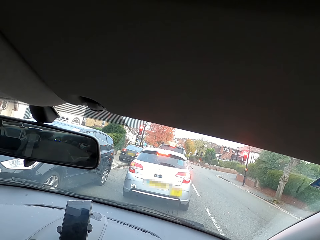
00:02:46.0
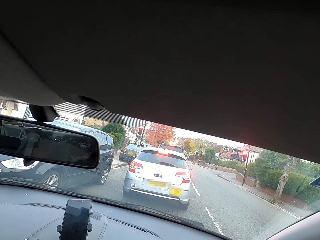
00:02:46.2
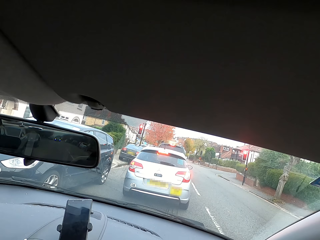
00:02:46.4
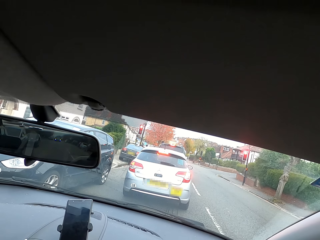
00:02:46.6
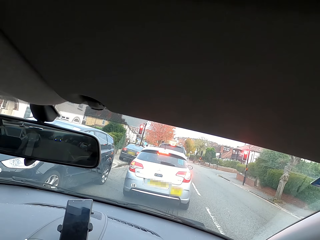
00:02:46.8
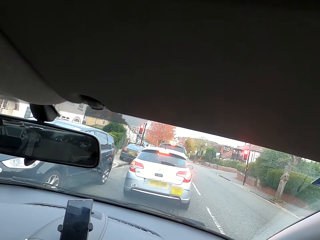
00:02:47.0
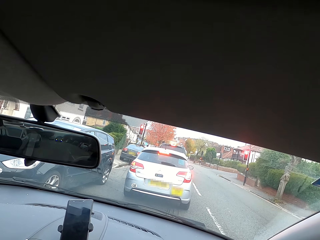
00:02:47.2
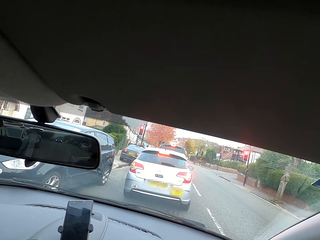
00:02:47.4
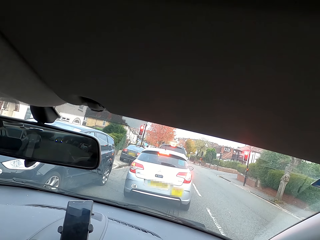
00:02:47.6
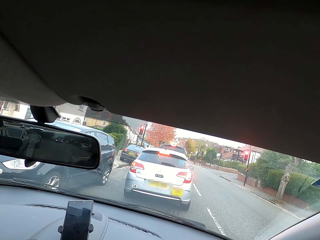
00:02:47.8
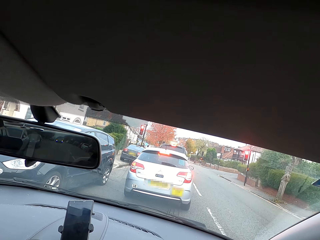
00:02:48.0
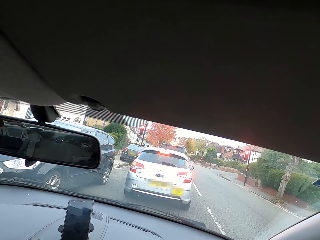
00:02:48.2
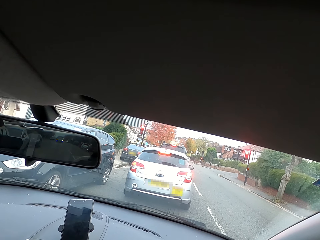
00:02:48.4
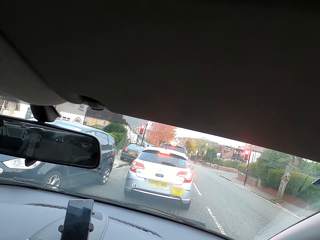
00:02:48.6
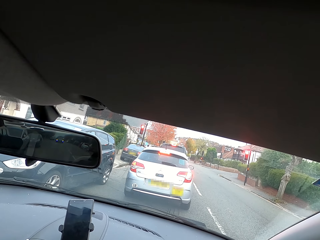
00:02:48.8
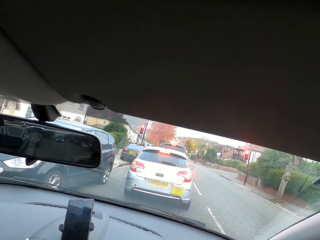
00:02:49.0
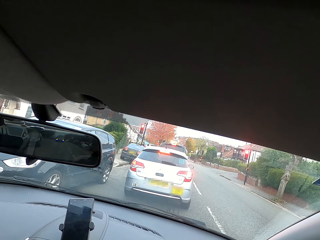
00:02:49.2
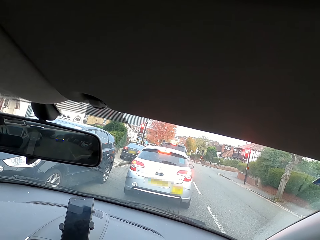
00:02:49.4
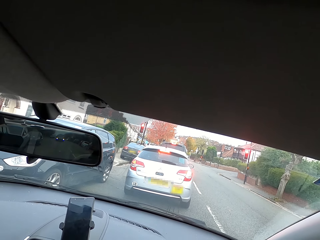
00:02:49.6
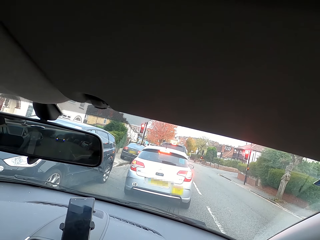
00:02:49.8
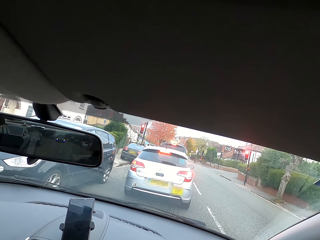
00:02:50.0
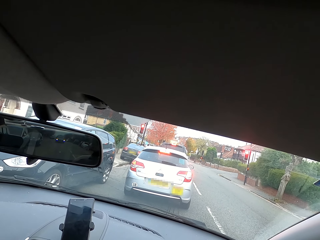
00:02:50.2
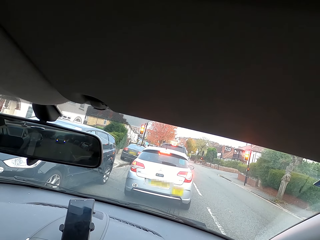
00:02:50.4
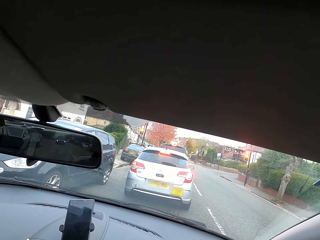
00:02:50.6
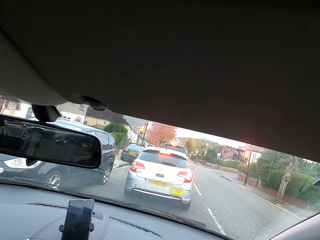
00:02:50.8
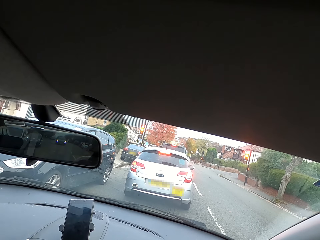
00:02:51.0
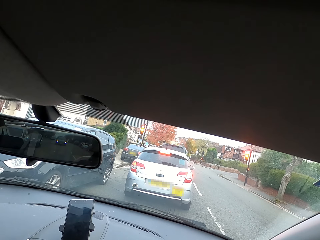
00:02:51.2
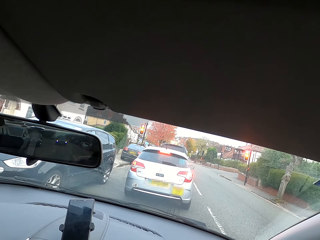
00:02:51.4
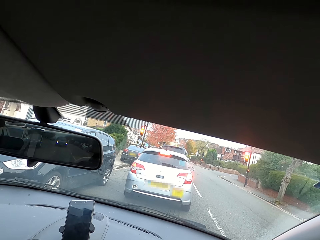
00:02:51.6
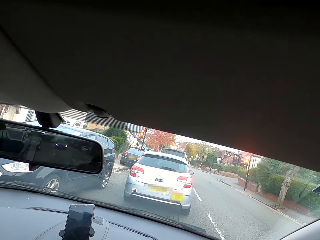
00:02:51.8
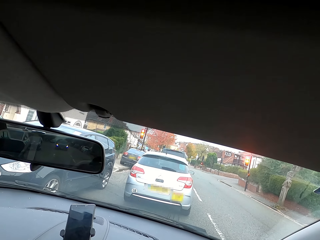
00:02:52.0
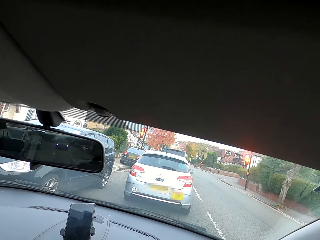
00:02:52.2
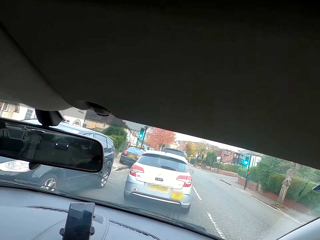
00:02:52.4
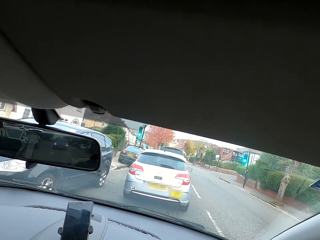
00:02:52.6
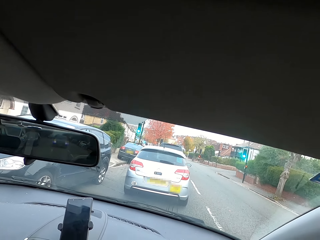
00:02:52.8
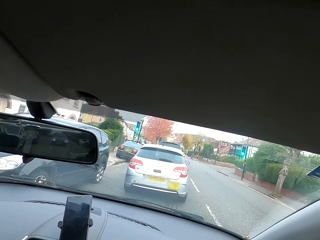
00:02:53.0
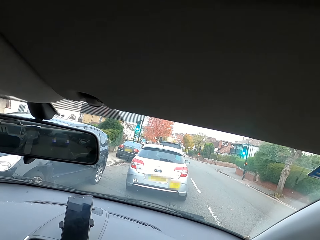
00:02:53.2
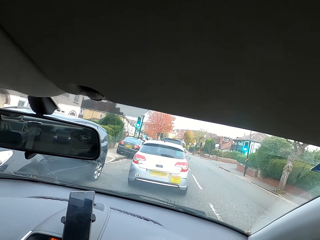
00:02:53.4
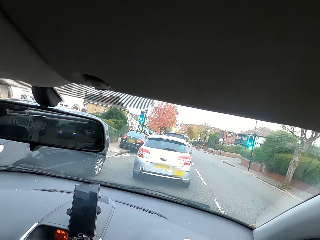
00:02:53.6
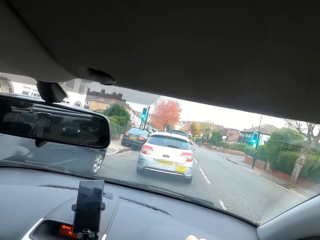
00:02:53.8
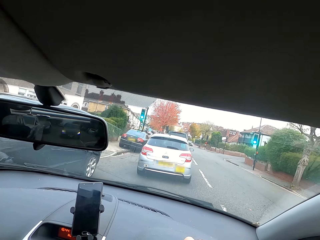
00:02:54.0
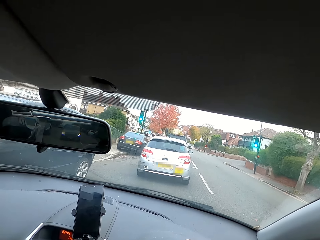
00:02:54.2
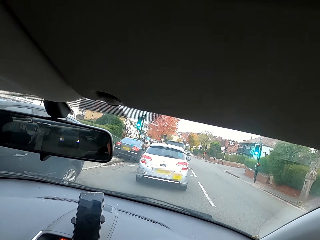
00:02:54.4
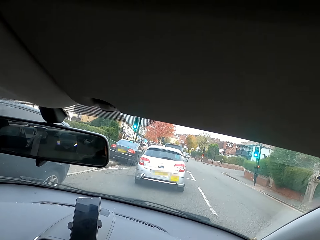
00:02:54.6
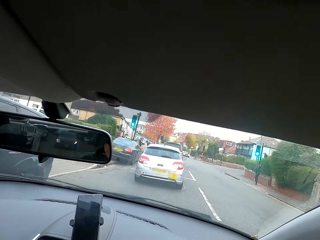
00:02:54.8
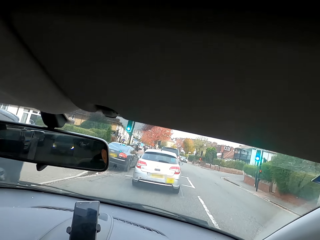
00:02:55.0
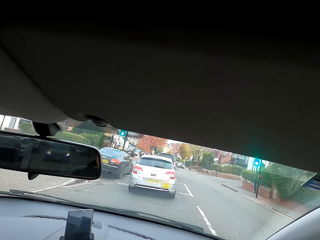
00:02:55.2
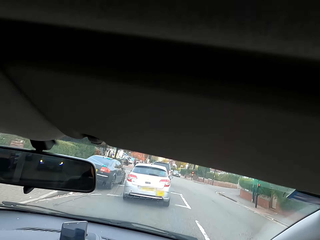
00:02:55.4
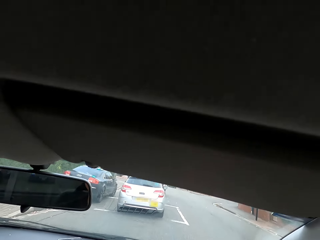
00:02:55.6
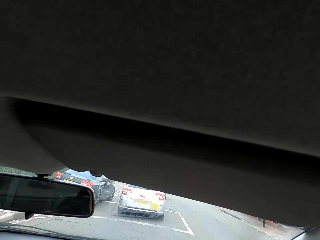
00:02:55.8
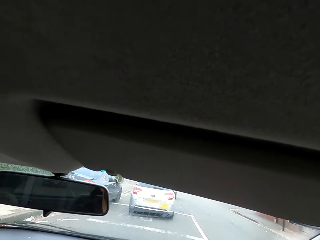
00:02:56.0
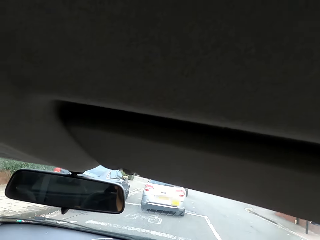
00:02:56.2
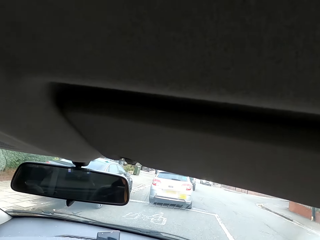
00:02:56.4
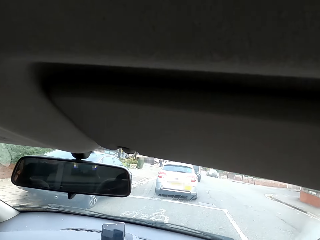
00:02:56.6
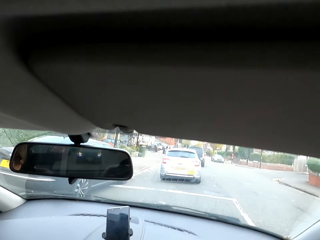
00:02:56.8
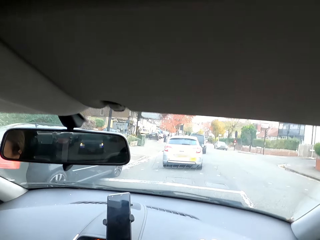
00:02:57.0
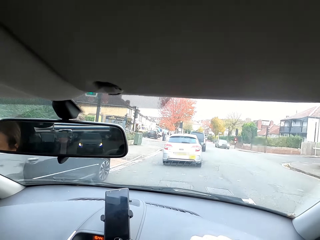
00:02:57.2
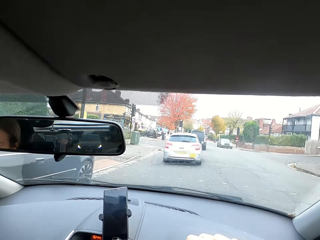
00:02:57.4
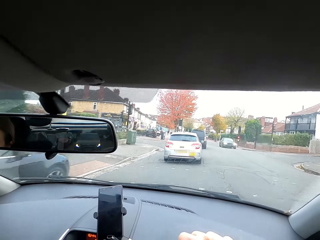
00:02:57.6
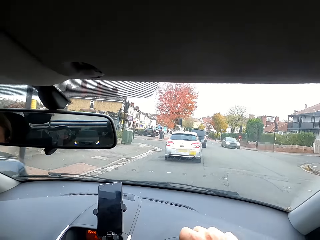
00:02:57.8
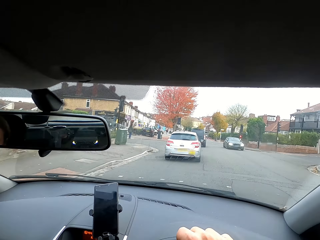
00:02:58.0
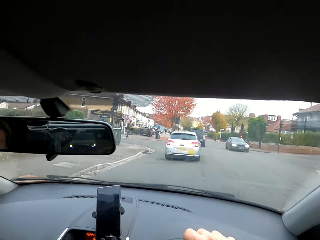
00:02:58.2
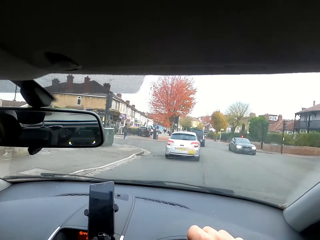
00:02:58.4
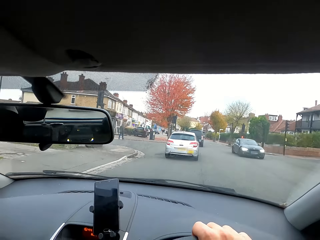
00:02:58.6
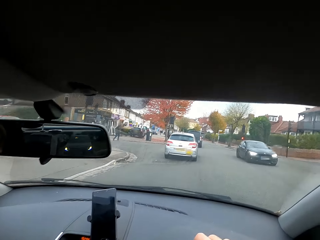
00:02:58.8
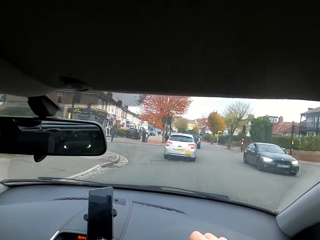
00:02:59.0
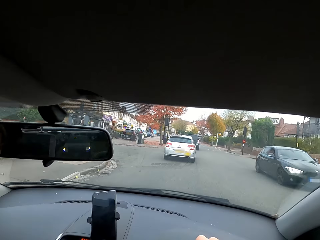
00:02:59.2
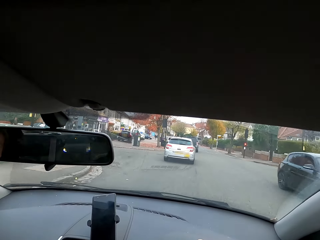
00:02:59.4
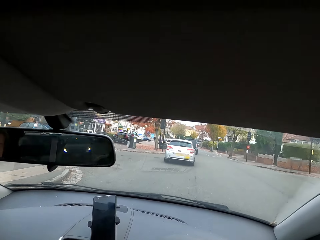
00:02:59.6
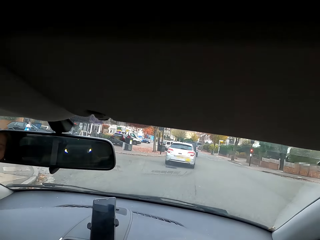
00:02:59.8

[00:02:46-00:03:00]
The camera wearer drives the car forward with both hands on the steering wheel.

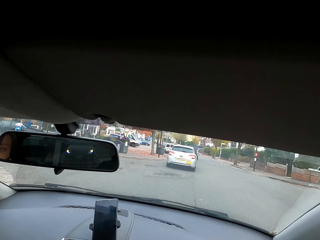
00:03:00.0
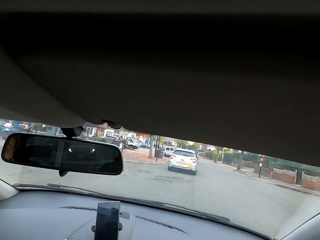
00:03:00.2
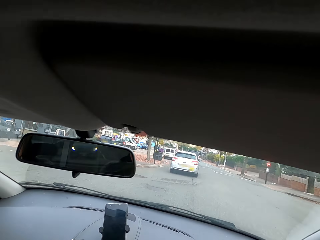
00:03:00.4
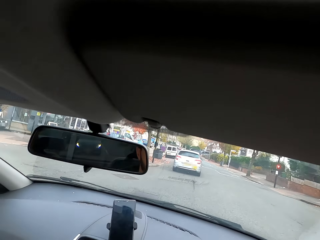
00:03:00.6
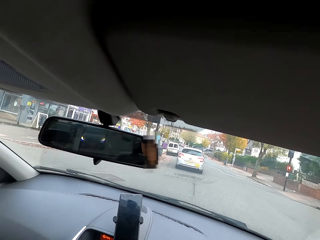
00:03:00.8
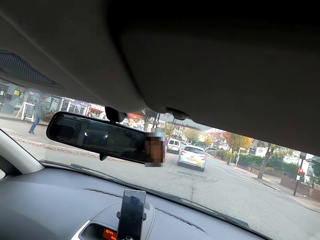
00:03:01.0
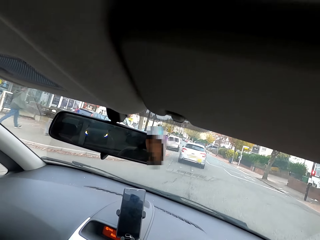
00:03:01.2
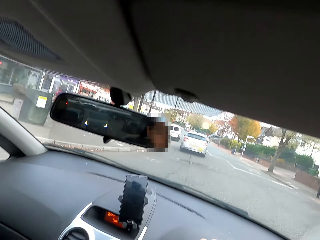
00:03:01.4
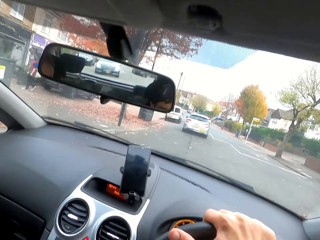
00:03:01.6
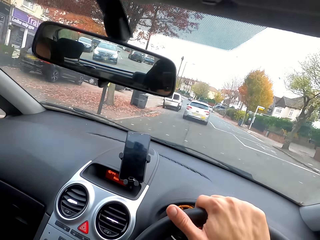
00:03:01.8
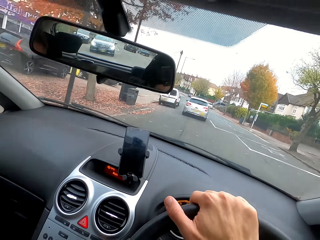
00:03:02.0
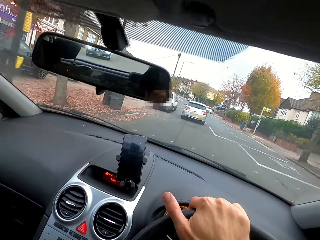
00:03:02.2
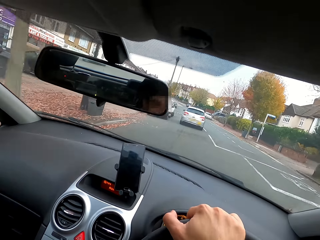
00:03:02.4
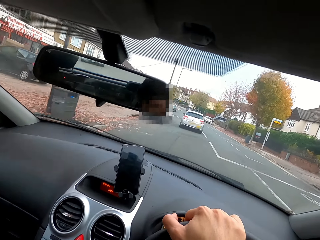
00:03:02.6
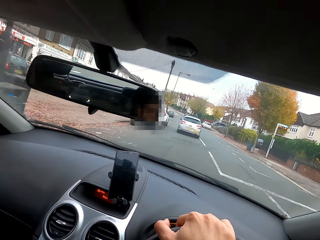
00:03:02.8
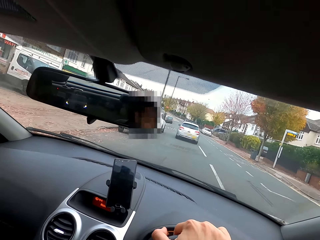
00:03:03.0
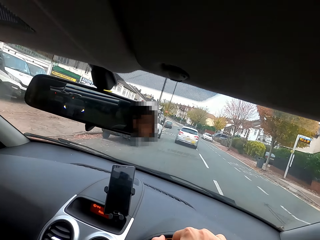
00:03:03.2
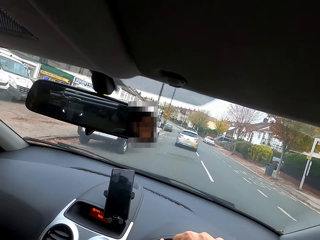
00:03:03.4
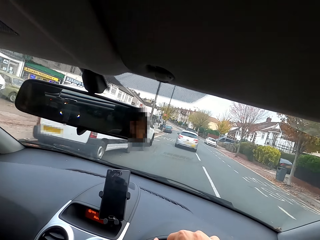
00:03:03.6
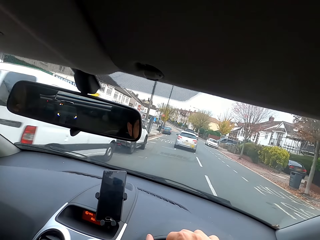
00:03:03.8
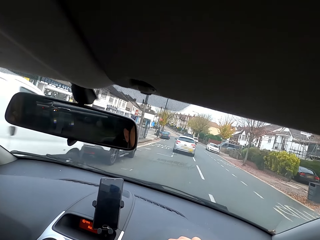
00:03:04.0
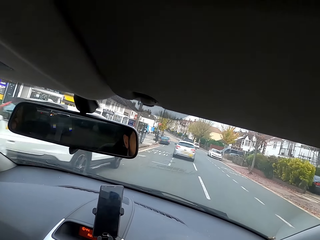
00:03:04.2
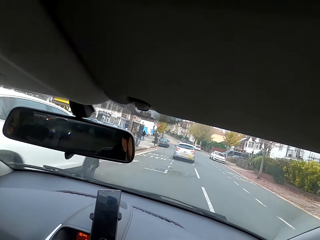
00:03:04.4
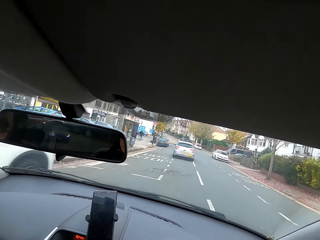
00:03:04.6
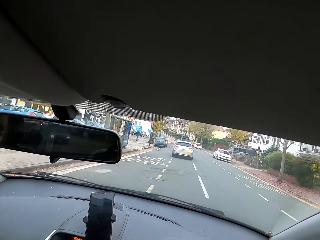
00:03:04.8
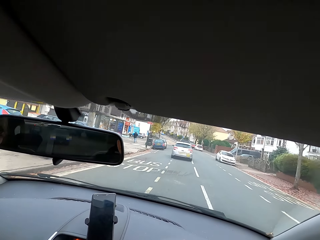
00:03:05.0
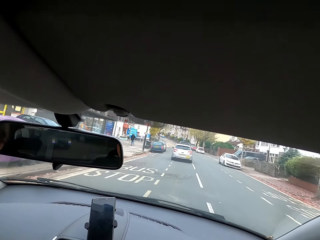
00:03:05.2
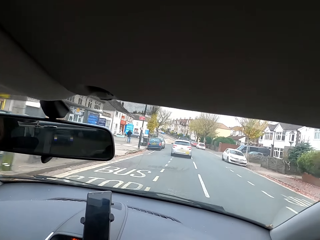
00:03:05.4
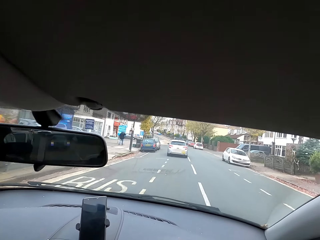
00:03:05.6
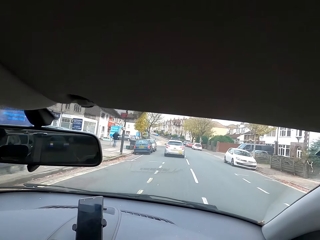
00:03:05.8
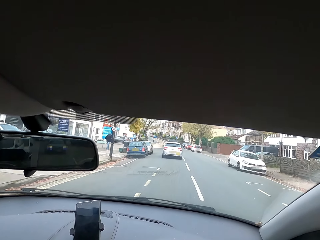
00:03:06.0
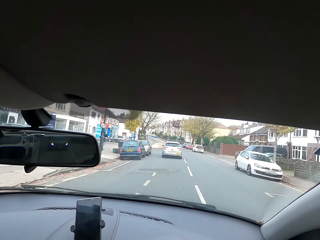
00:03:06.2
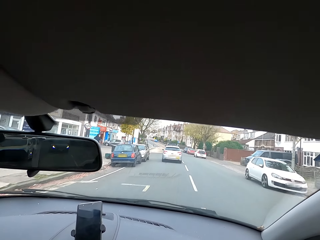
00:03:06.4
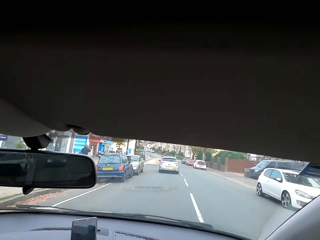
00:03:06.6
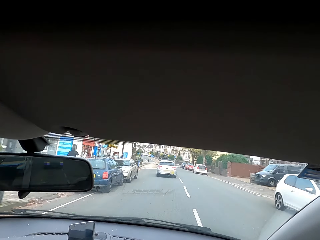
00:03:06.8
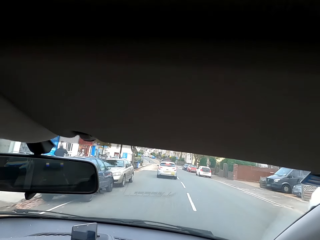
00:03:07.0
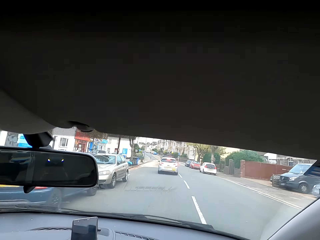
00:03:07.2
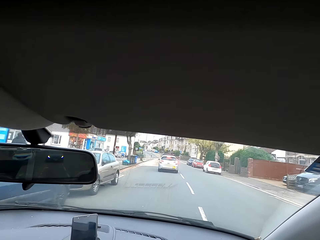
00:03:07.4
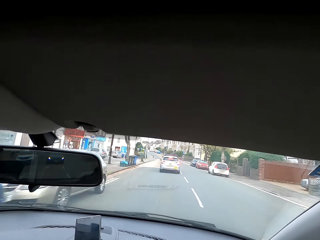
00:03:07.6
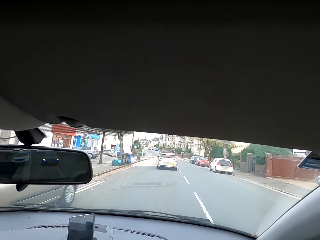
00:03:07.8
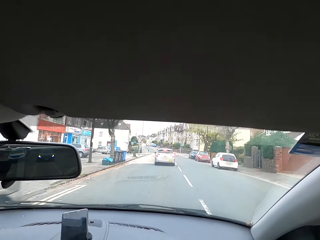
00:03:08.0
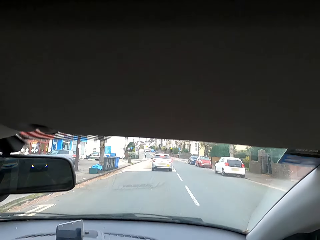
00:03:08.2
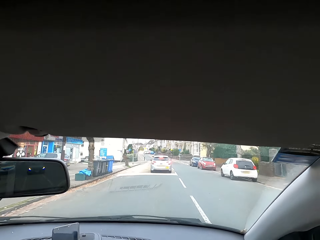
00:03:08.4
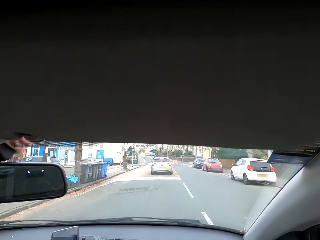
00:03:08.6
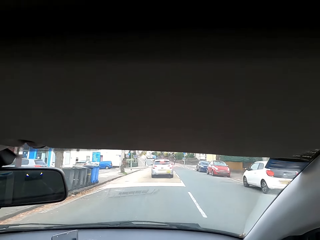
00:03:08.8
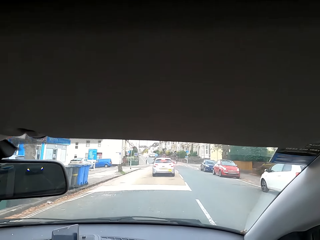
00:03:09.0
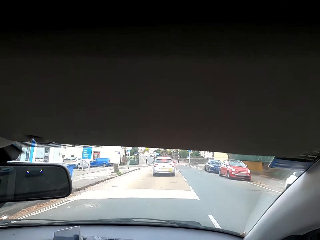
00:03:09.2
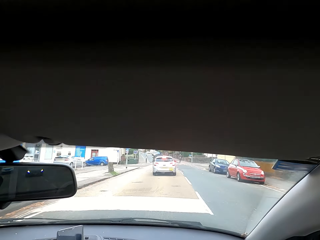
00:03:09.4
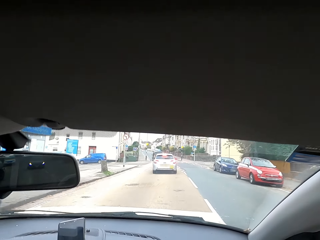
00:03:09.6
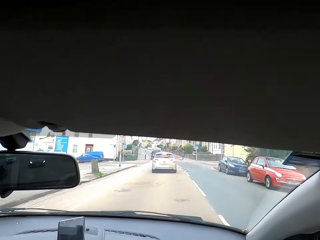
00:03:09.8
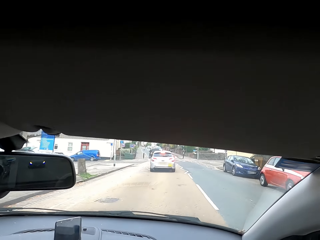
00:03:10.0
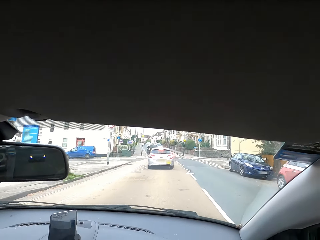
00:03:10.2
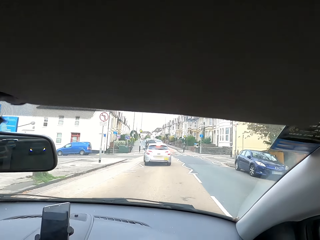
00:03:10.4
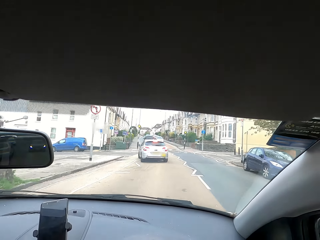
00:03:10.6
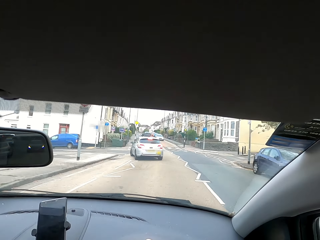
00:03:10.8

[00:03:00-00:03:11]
The camera wearer interacts with someone.
